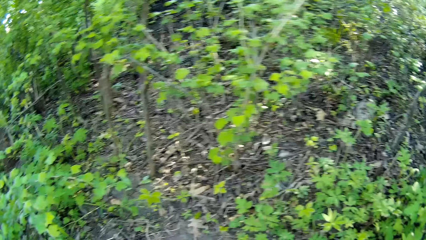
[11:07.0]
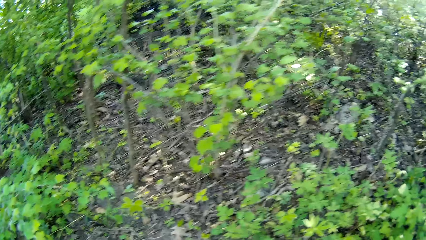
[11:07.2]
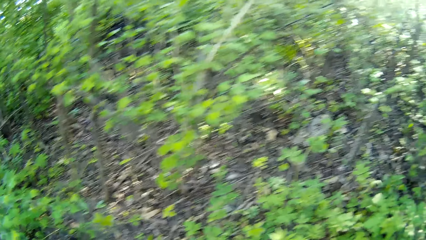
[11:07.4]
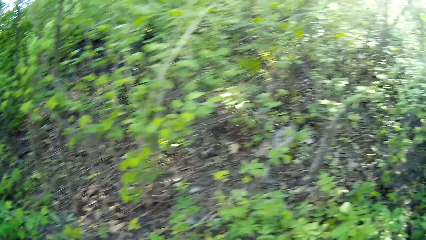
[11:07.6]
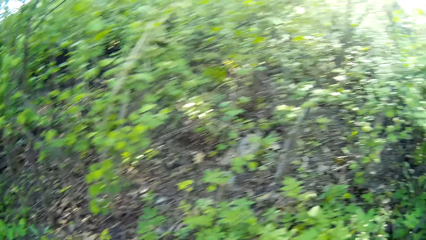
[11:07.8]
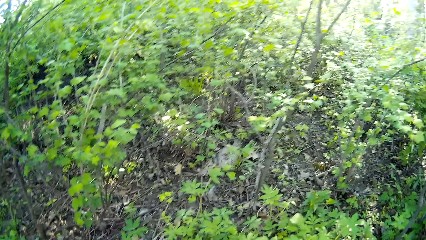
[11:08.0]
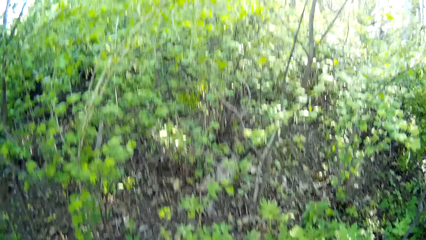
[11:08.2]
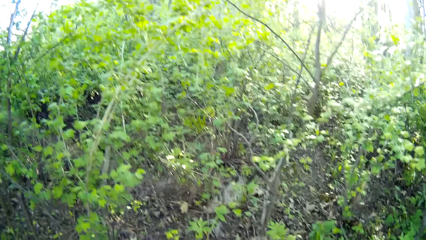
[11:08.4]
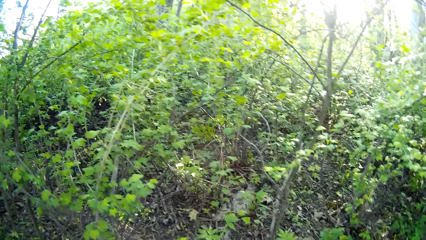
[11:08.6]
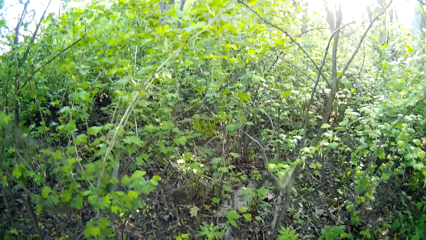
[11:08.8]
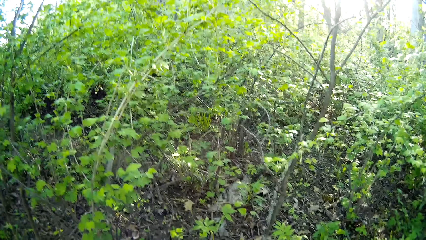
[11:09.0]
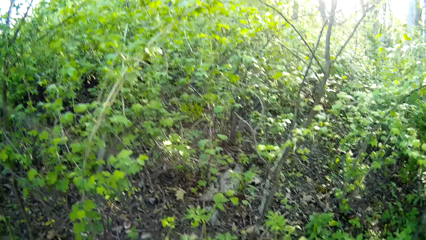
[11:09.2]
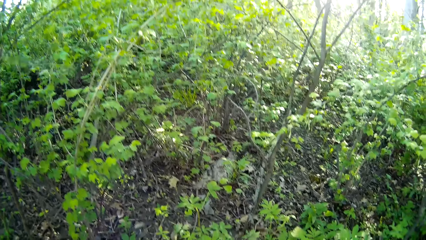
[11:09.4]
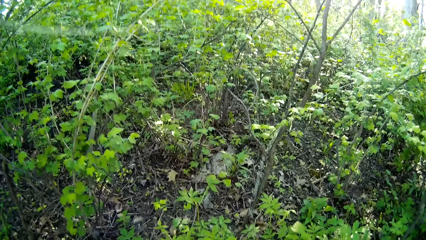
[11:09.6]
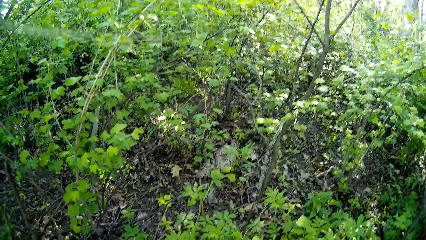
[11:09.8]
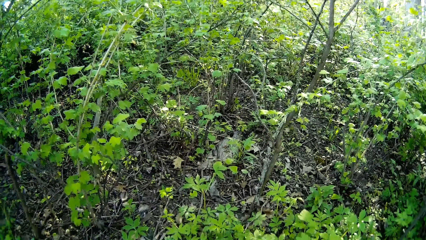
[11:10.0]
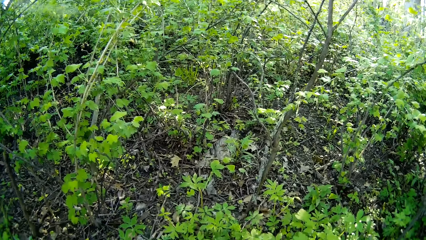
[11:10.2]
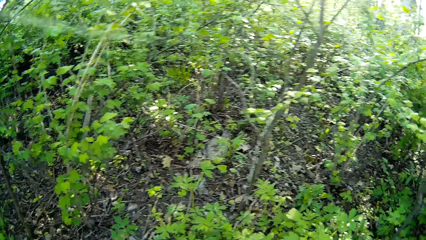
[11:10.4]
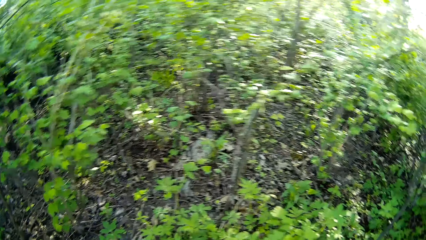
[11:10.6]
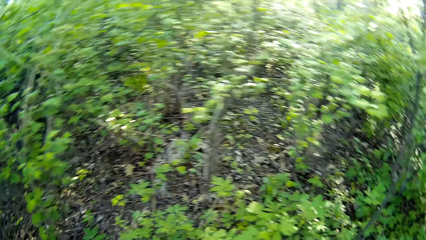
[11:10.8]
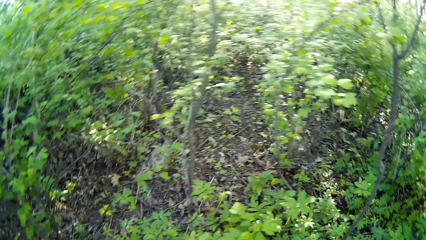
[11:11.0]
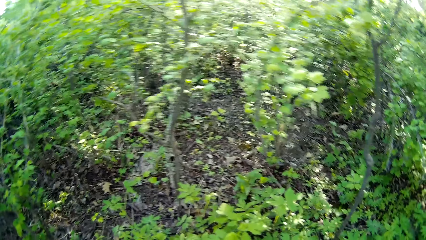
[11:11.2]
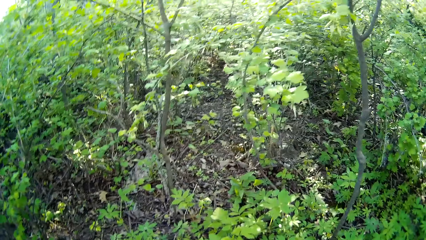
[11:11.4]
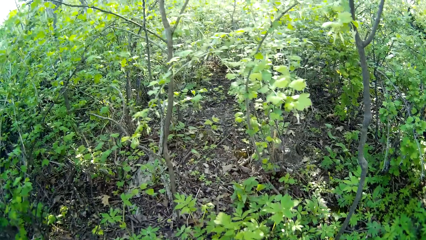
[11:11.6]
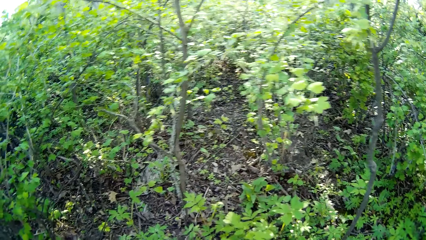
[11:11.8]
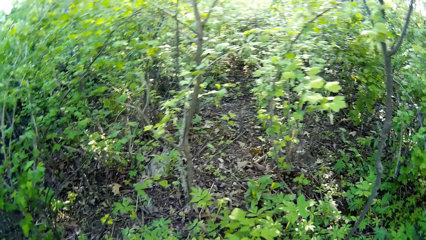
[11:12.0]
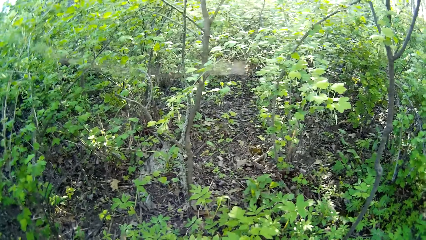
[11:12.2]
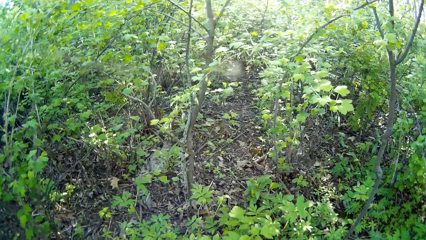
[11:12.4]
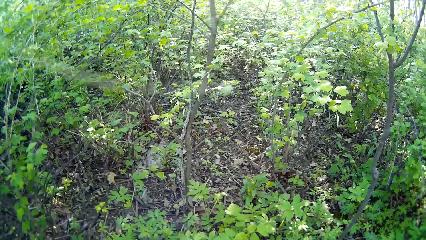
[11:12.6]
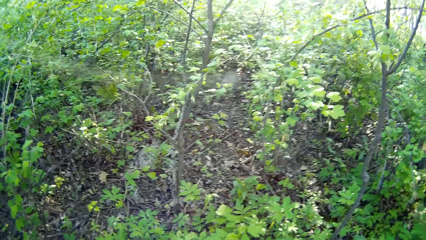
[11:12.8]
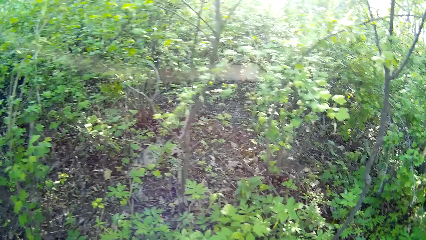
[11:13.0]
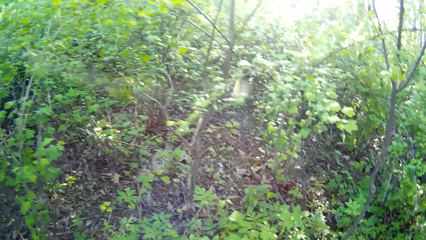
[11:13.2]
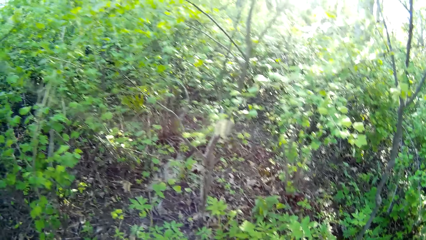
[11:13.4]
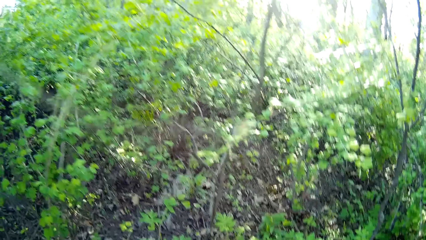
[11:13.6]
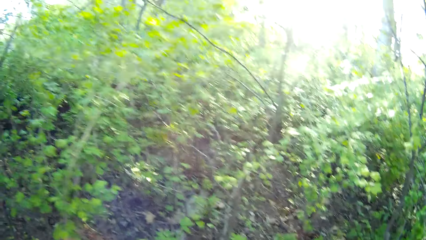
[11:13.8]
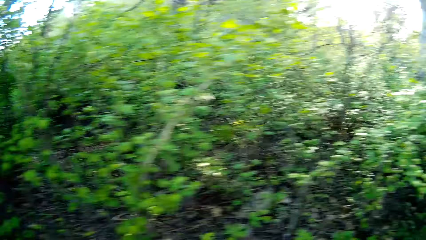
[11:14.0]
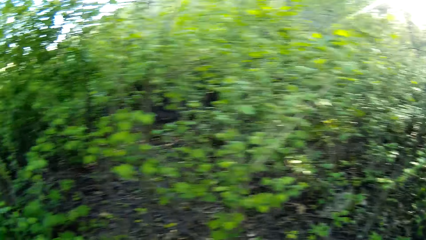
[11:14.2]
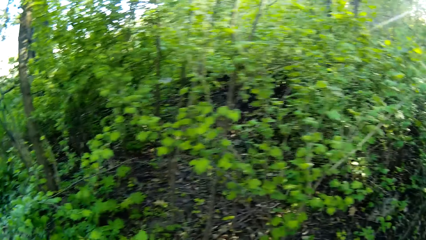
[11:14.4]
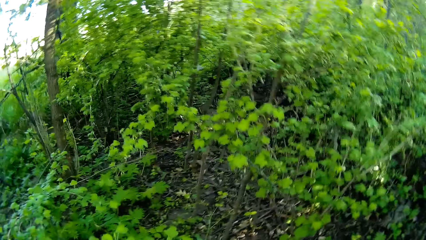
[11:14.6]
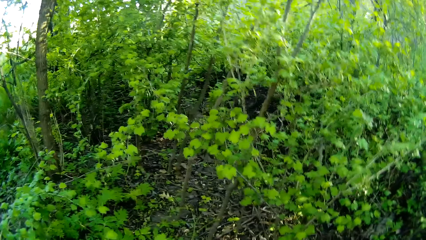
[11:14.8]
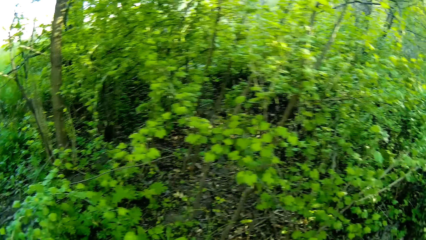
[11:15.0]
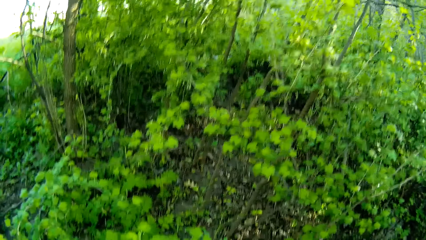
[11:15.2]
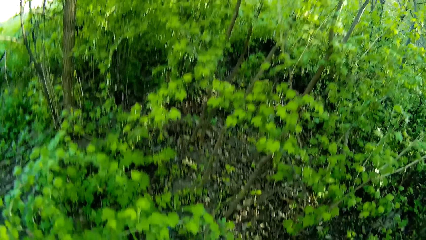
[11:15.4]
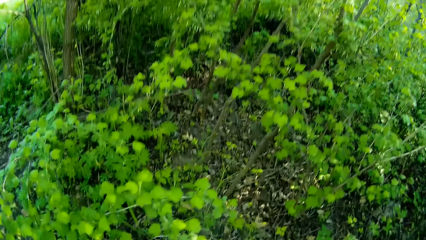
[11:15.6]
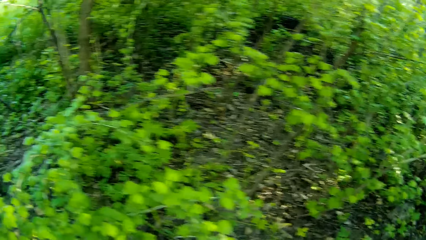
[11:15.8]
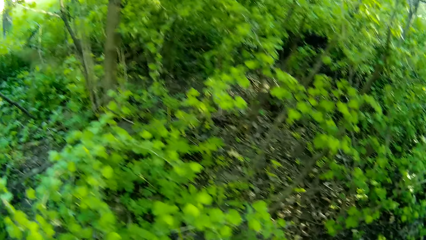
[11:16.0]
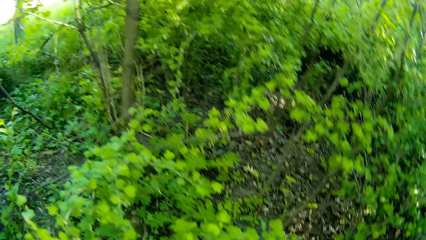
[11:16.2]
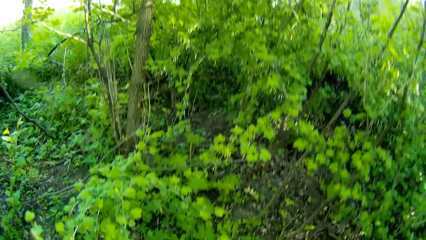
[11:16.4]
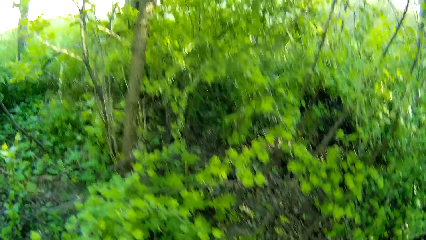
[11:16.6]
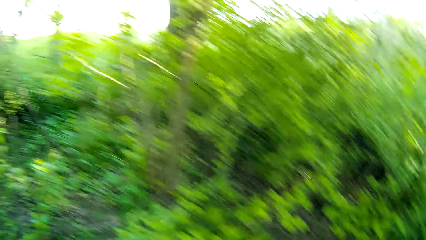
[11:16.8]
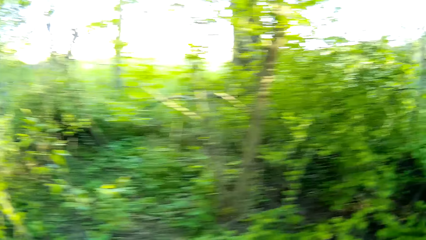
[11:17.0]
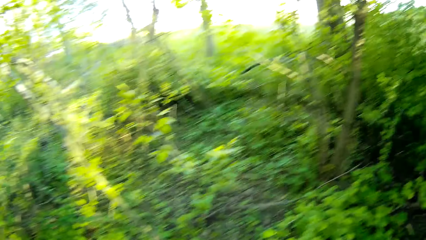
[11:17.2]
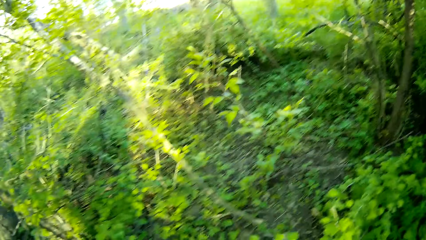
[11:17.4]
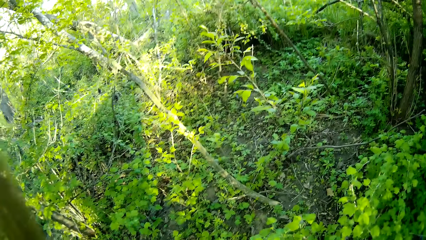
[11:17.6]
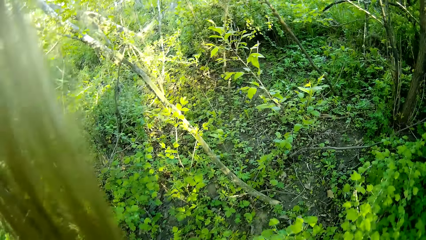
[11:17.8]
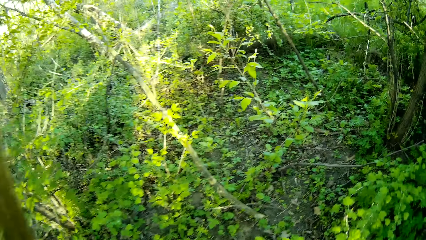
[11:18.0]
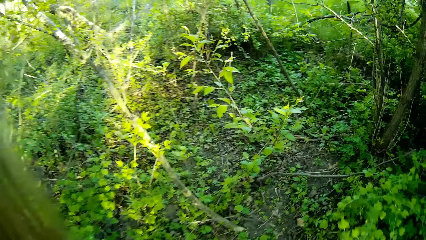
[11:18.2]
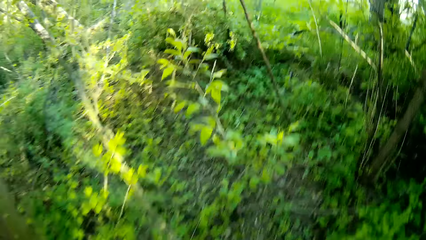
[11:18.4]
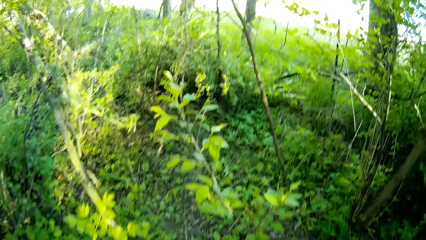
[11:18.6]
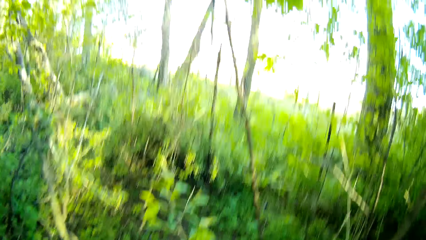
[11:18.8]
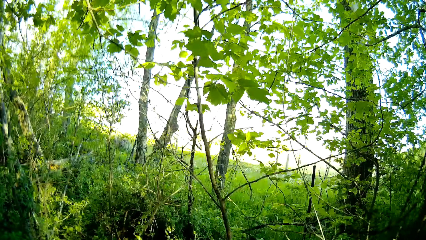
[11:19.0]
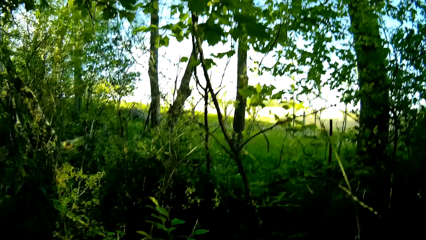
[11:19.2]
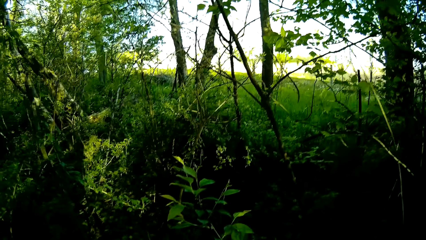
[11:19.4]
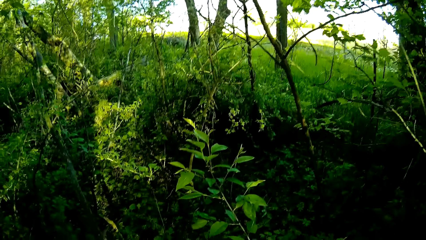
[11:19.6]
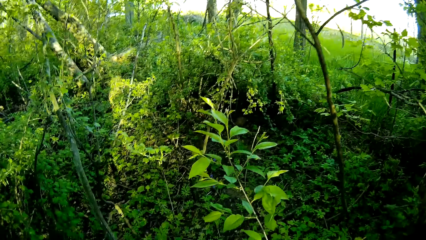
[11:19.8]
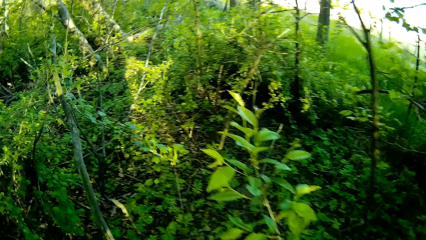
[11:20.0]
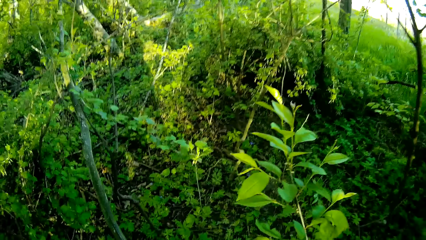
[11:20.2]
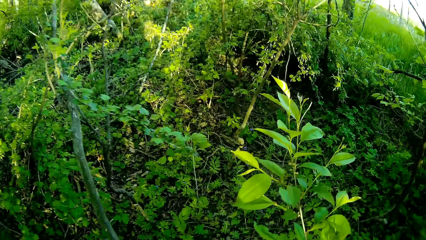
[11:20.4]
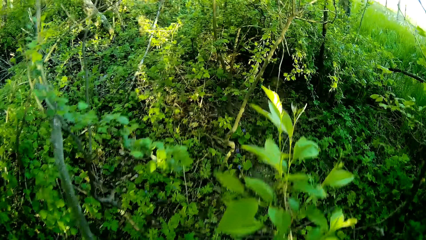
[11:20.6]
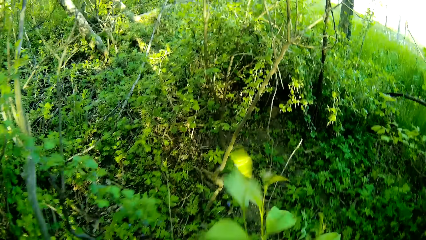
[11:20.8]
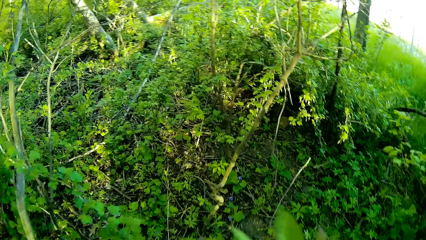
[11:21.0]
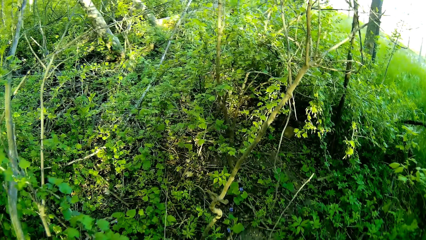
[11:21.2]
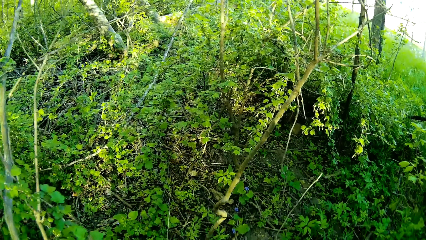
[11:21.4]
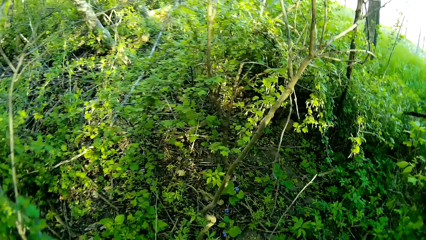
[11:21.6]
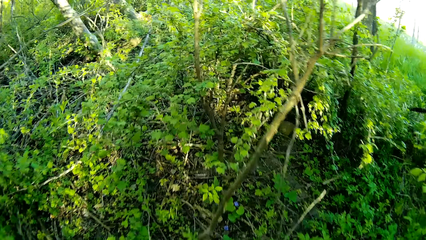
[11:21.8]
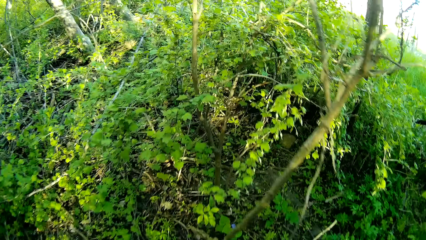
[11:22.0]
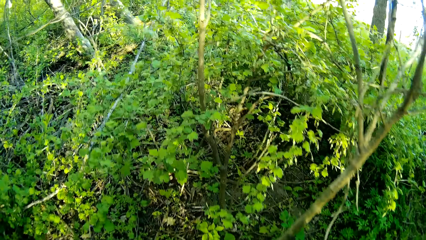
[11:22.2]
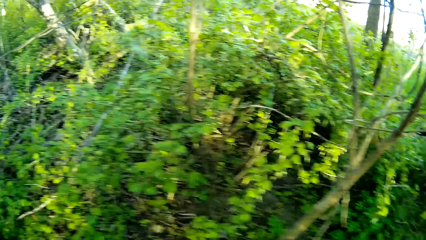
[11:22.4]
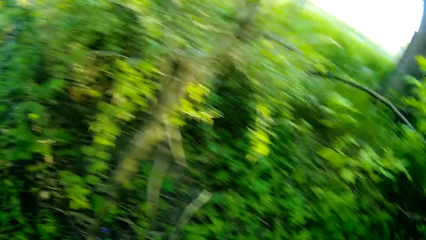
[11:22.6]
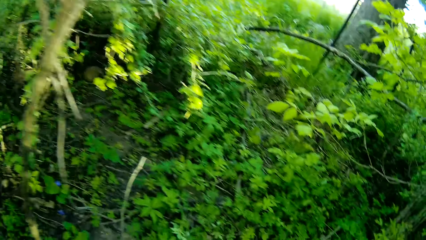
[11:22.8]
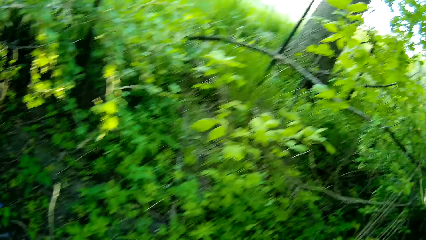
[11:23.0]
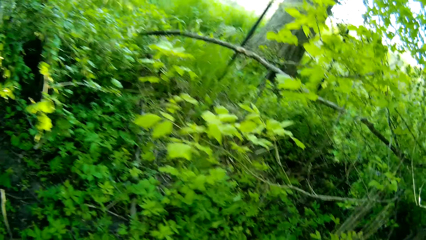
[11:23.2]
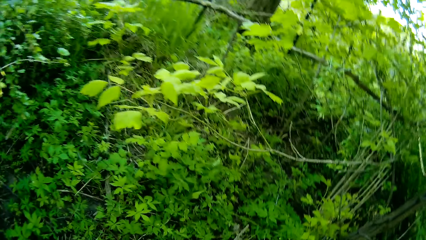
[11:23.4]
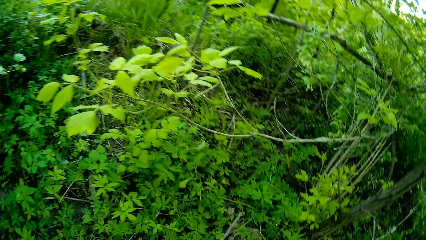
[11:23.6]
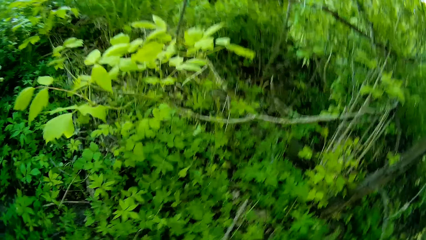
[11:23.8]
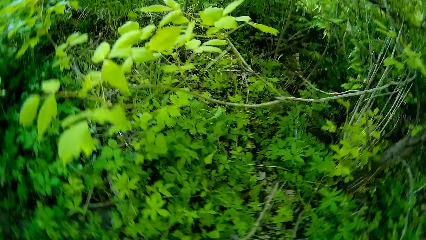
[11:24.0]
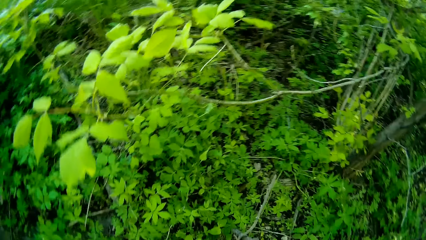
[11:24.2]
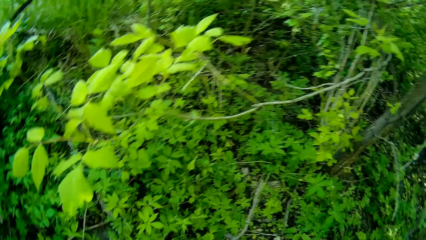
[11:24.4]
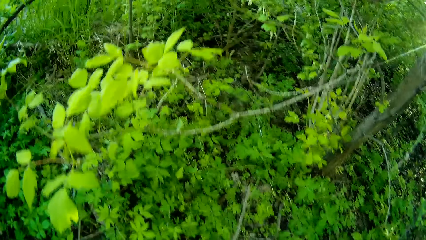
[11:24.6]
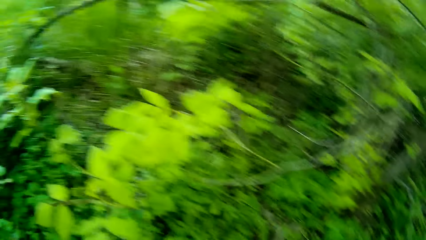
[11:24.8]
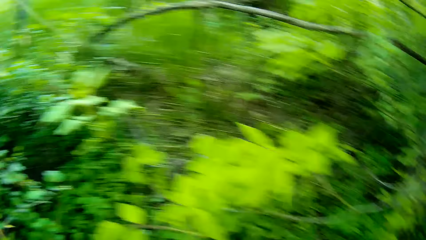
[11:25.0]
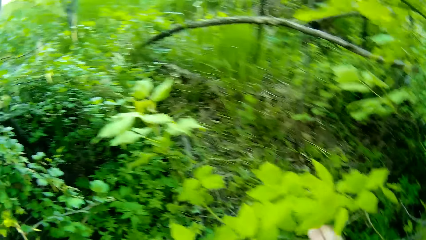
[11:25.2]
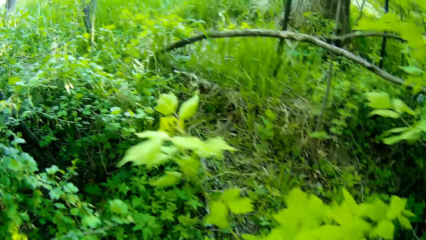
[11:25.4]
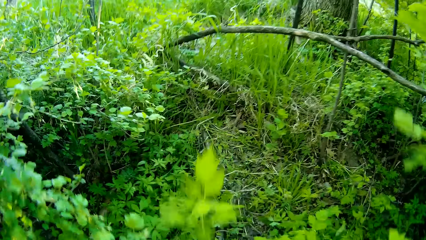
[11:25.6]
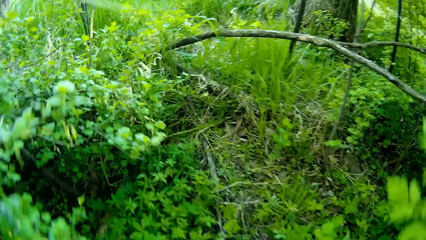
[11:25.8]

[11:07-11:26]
The camera wearer walks to a different part of the forest.
